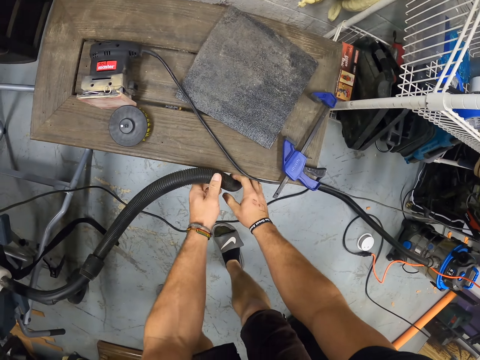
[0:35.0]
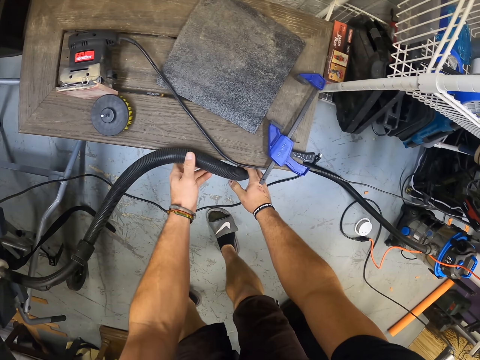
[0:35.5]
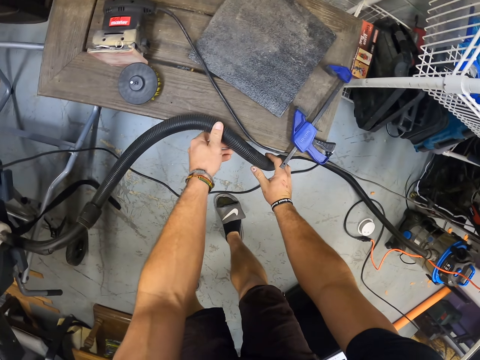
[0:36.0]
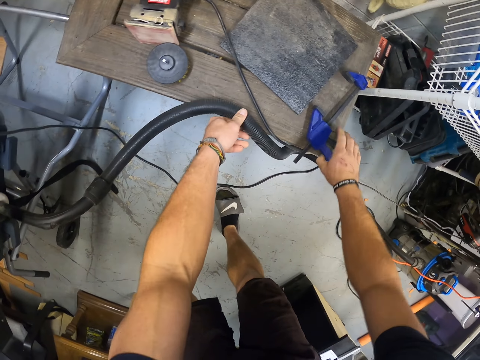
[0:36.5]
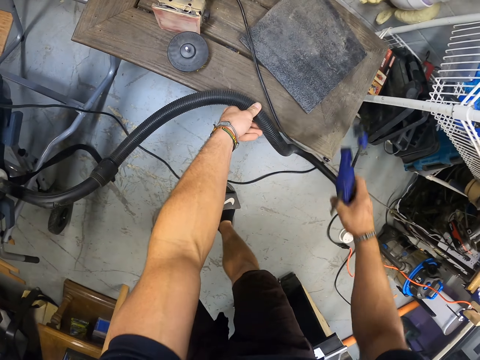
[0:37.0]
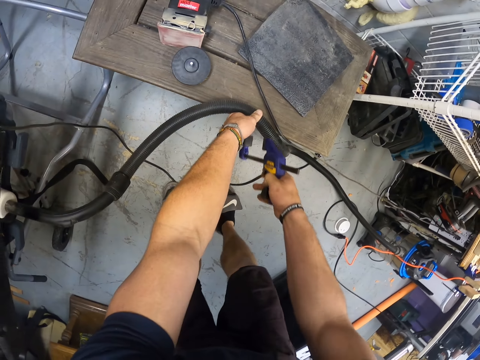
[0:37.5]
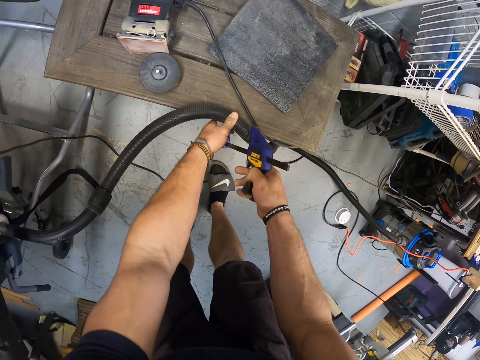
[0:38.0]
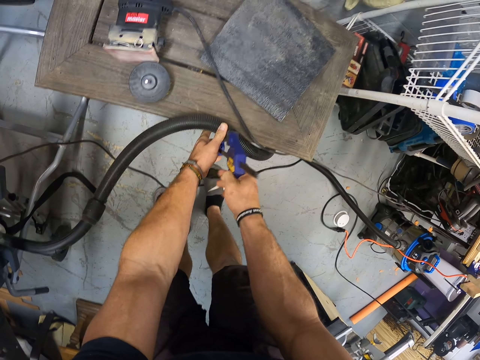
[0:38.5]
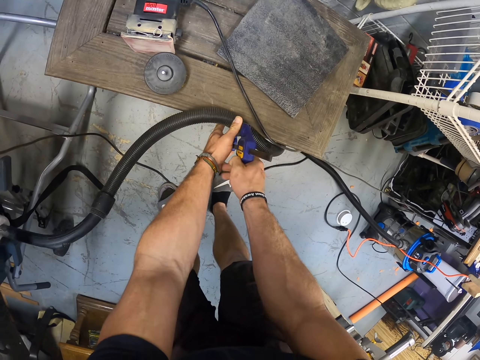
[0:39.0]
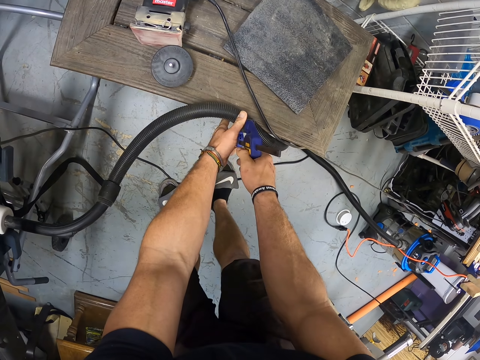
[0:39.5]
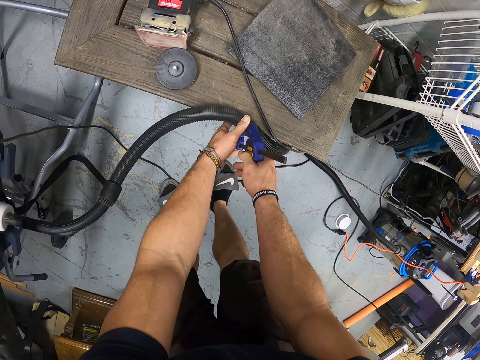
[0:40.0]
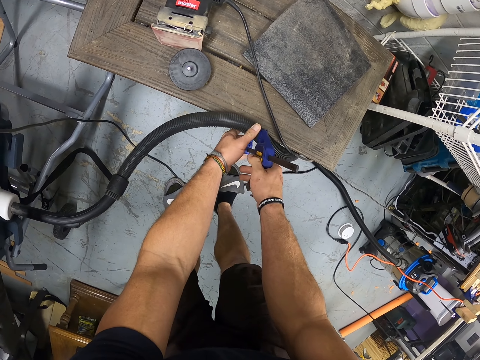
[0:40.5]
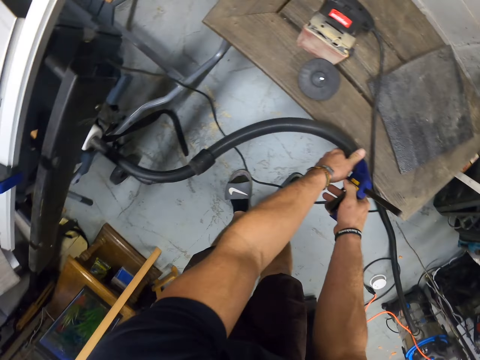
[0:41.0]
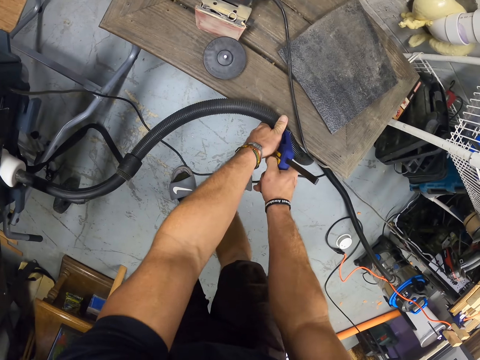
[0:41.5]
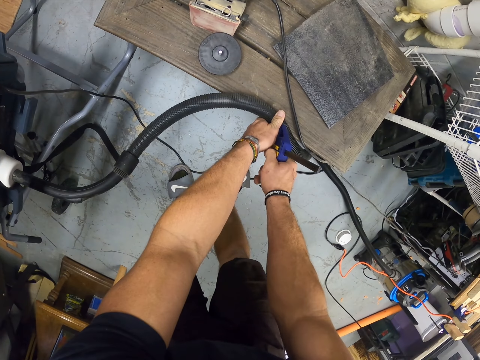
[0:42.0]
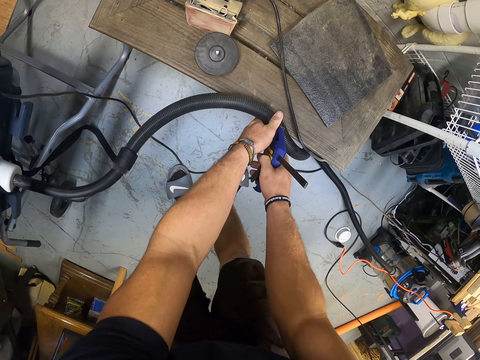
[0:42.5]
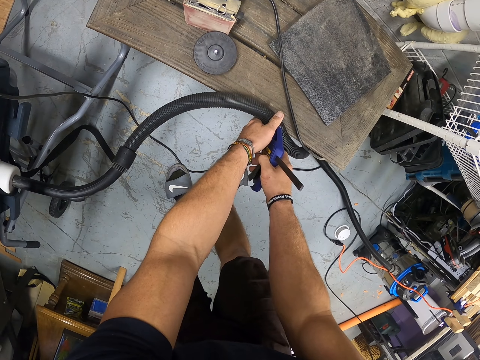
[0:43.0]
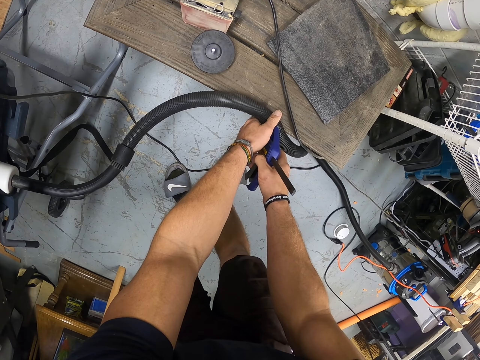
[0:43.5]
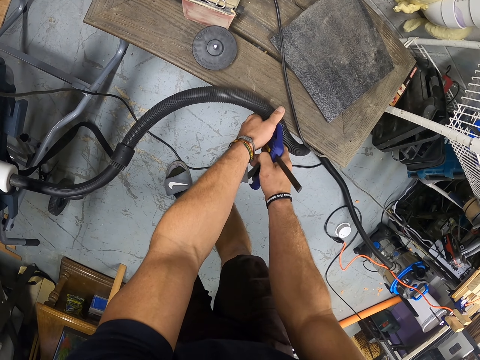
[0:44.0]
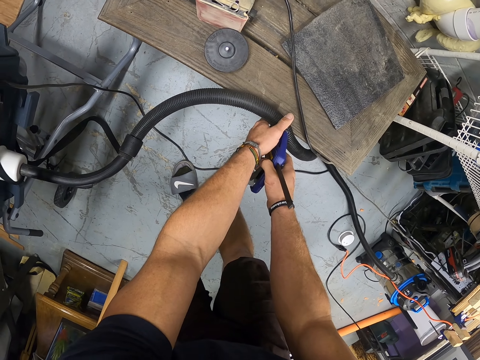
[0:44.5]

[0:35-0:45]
The camera wearer positions the black hose or pipe on the table with his hands. He holds the pipe with both hands. He picks up a clamp from the table with his right hand. He holds the pipe on the table with the left hand. He clamps the black hose to the table with the clamp in his right hand. He places something on the pipe. He presses a handle on something.

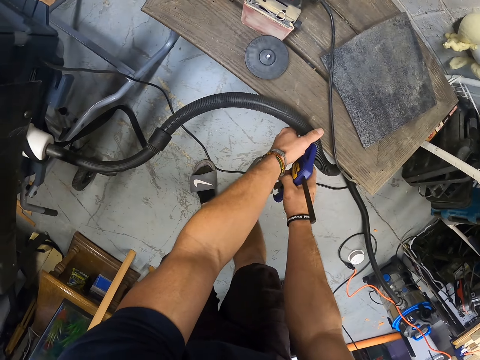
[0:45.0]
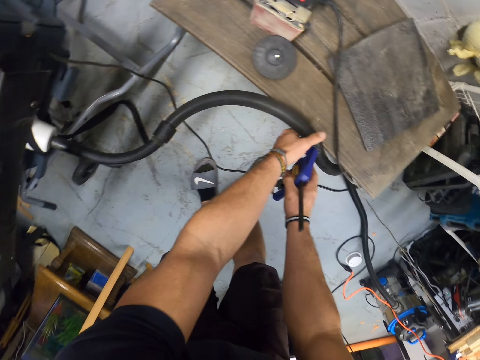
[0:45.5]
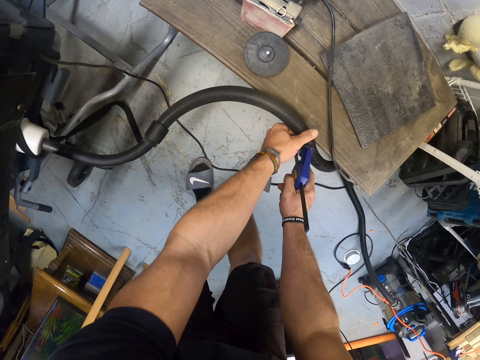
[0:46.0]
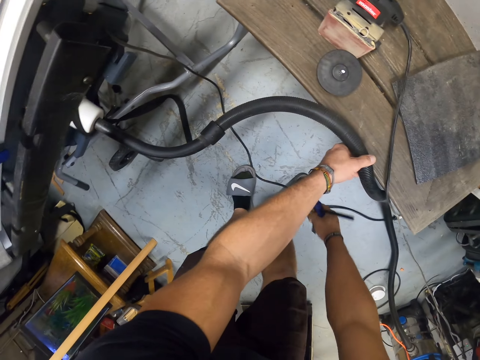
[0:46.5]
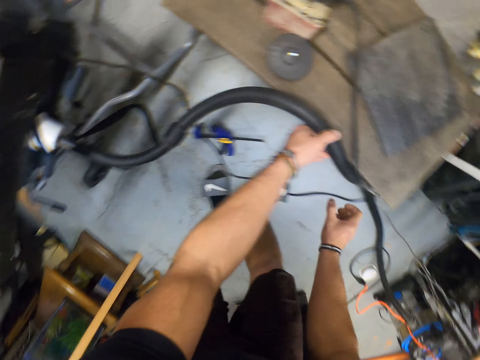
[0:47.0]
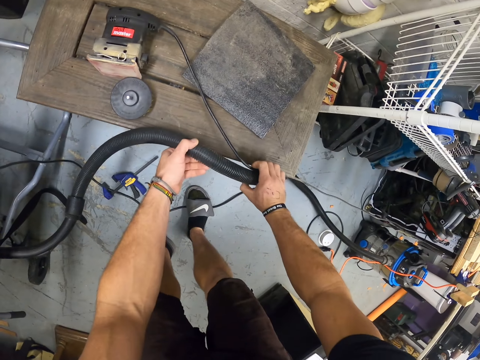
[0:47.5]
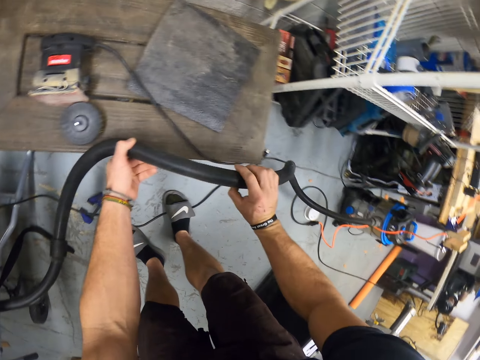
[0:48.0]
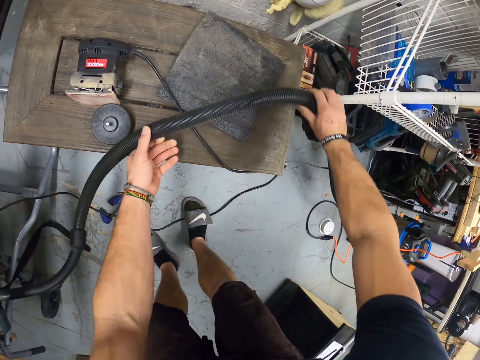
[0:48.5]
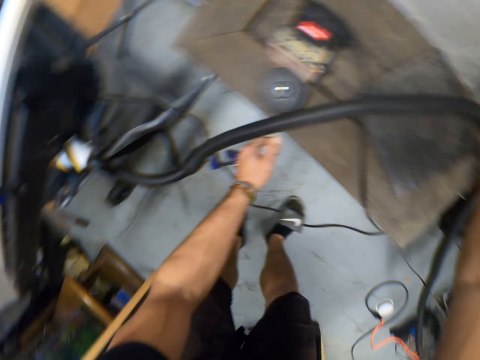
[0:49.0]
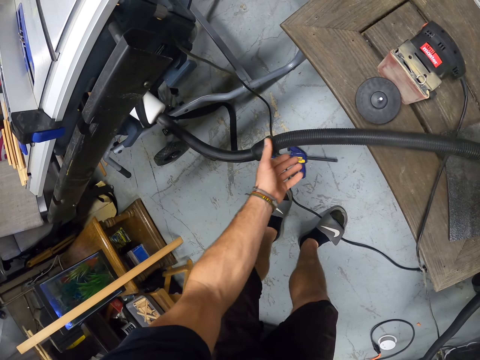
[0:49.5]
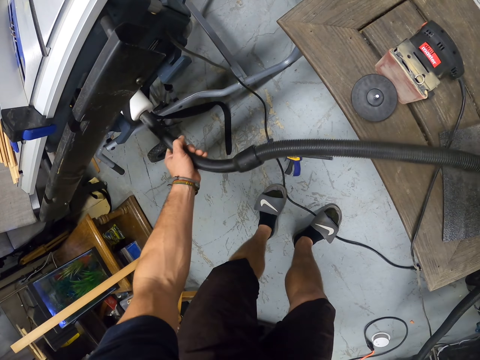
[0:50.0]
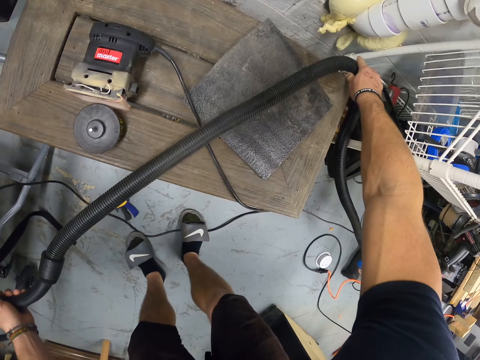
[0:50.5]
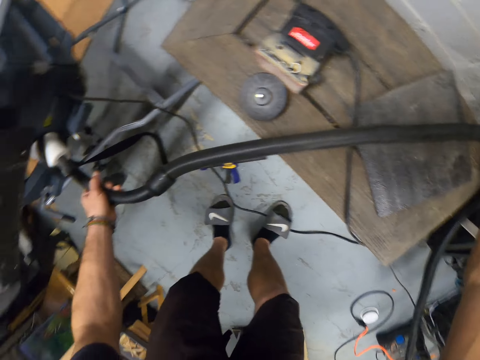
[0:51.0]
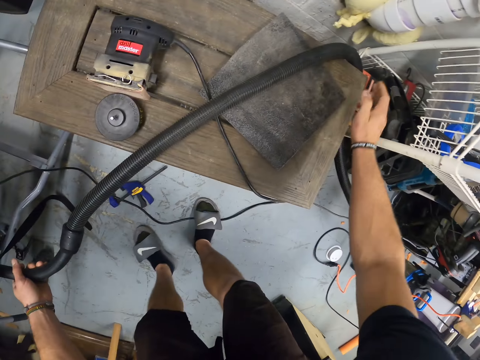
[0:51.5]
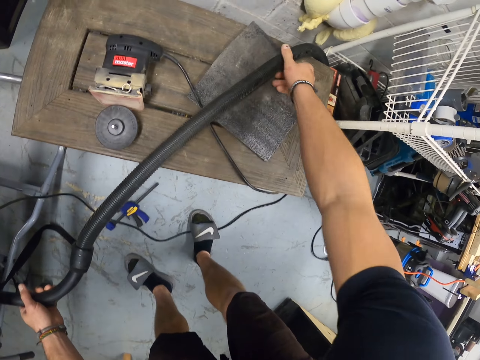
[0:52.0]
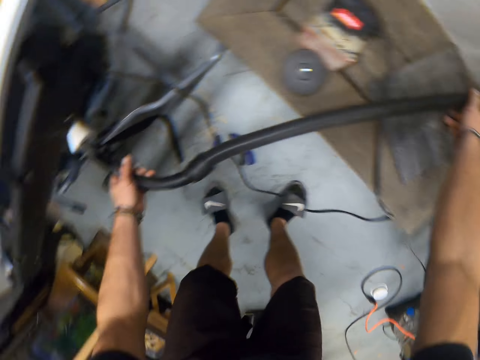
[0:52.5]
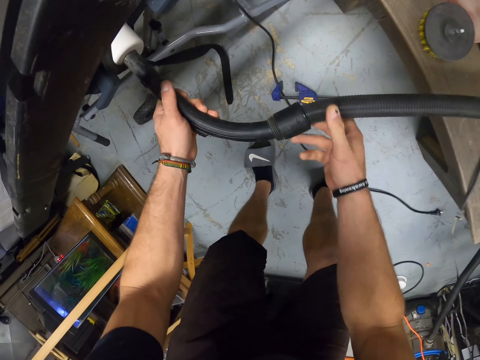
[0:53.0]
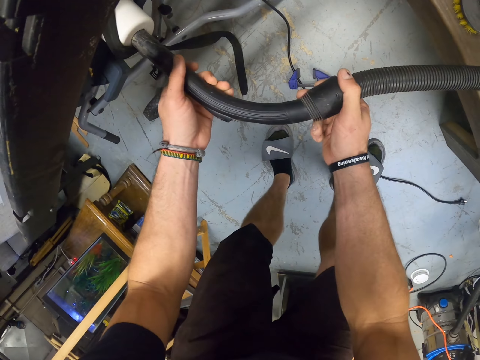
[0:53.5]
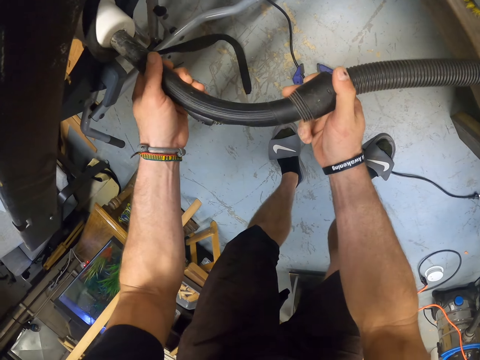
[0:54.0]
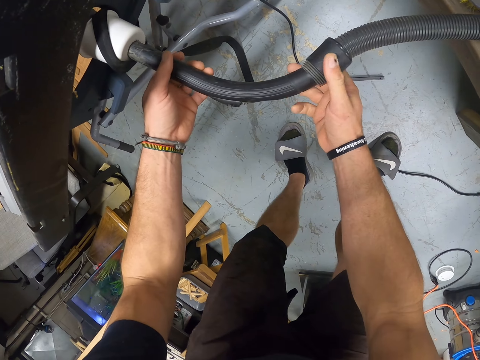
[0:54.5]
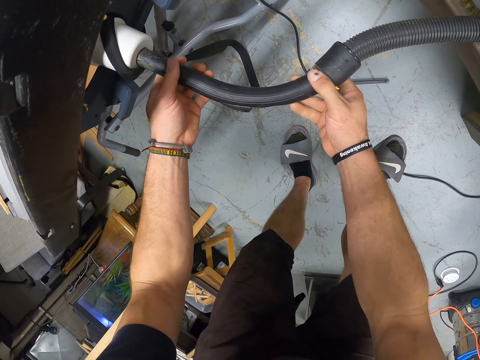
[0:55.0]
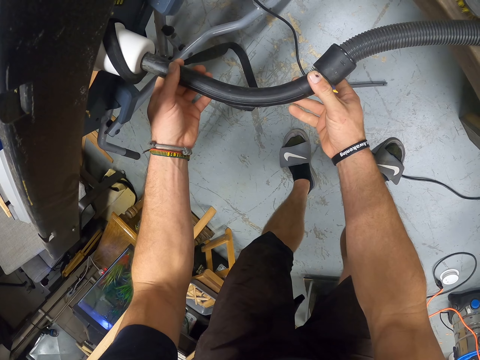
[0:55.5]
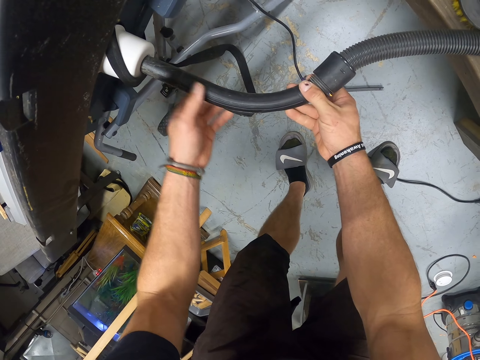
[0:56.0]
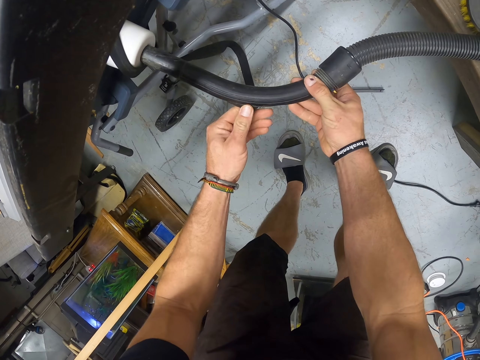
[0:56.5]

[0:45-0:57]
The camera wearer removes the clamp from the black hose or pipe with his right hand. He drops the clamp on the floor with his right hand. He positions the black hose on the table with his hands. He holds the pipe with both hands. He aligns the pipe with the right hand. He holds the pipe with the left hand. He adjusts the black hose and the white plastic with his hands. He holds the pipe with both hands. He fixes the pipe with both hands.

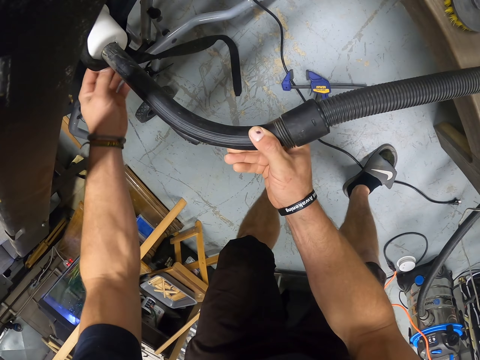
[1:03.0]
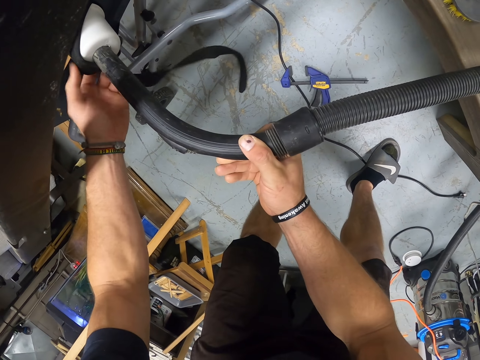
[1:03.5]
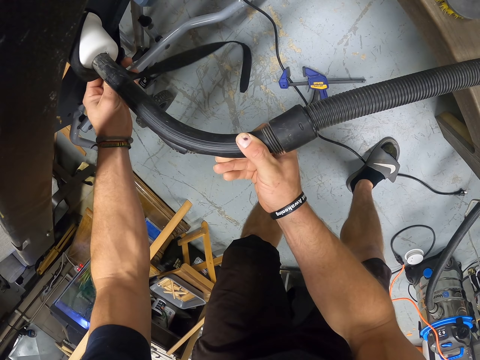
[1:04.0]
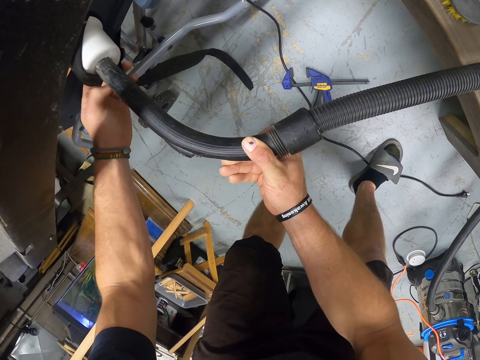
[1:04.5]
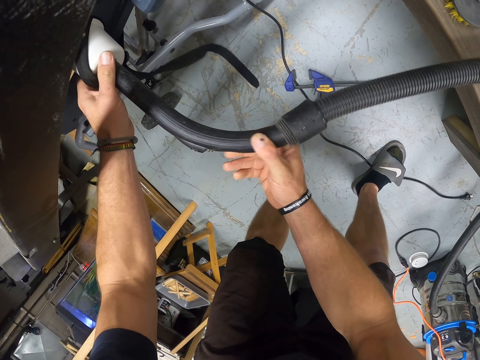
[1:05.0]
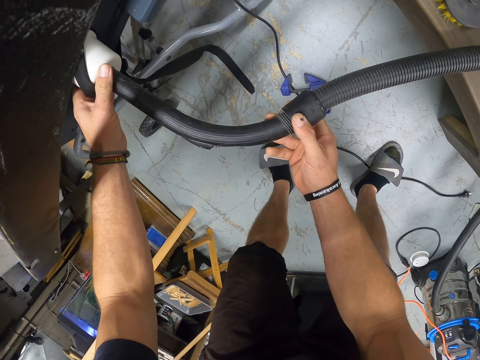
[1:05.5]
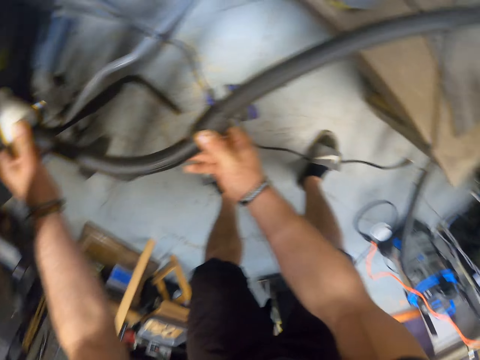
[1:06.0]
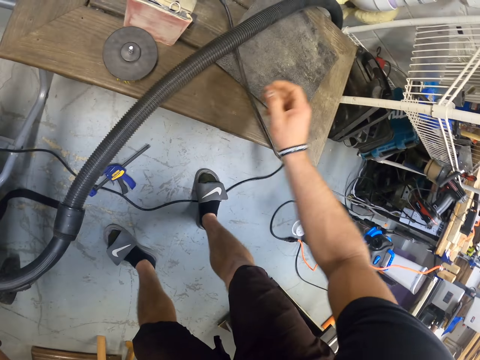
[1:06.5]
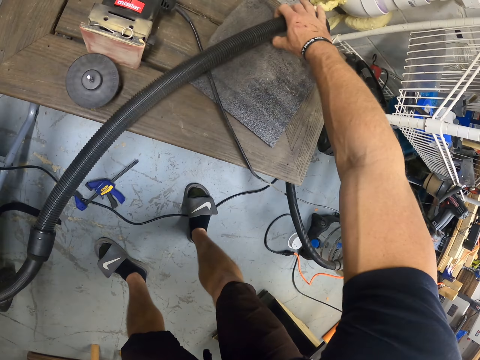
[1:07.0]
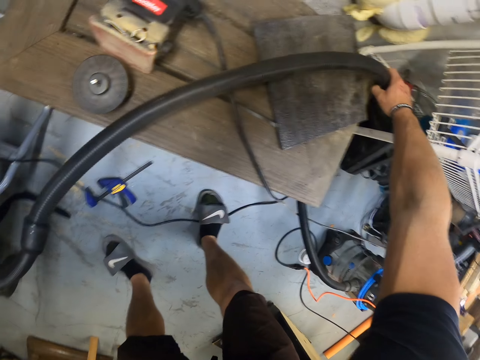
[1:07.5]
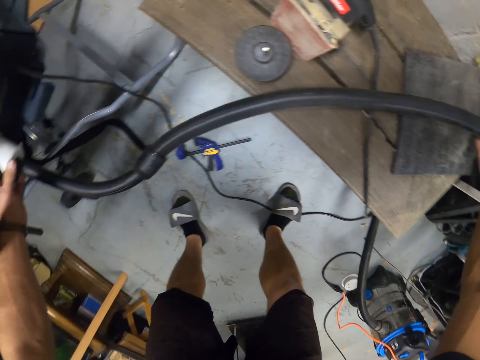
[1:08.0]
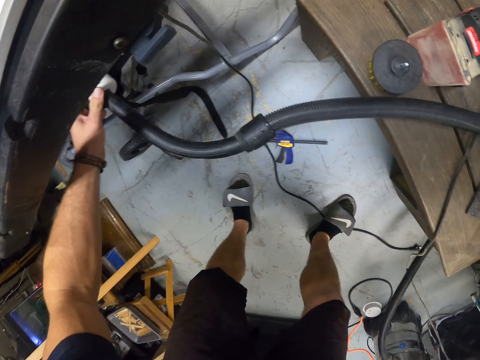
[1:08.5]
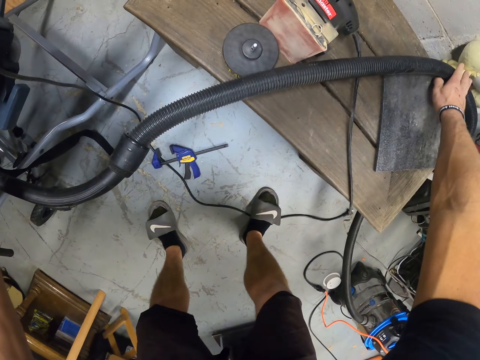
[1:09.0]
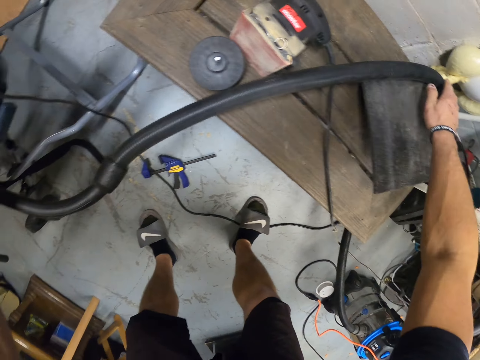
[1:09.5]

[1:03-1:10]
The camera wearer fixes the strip to the pipe. They hold the pipe with the right hand.
